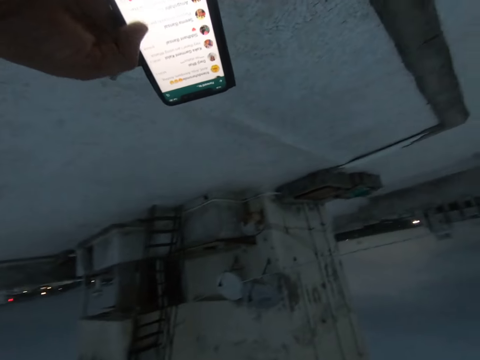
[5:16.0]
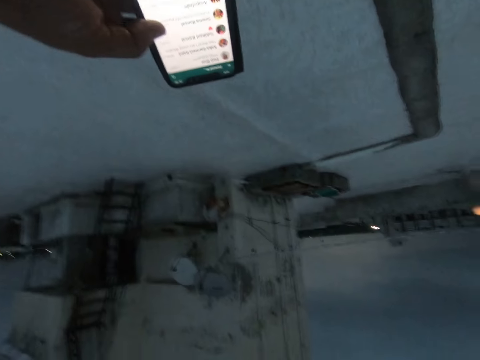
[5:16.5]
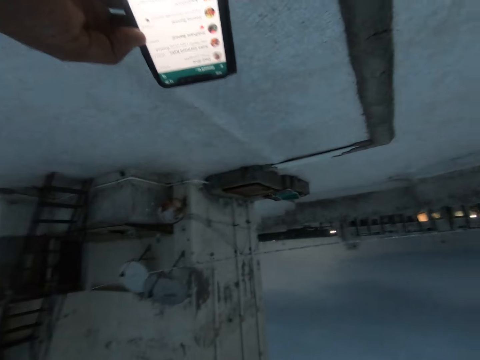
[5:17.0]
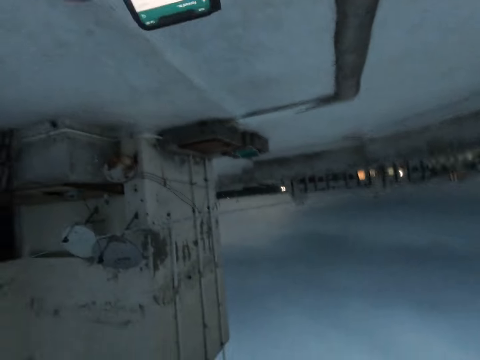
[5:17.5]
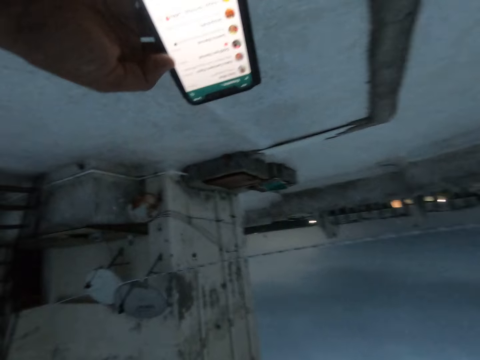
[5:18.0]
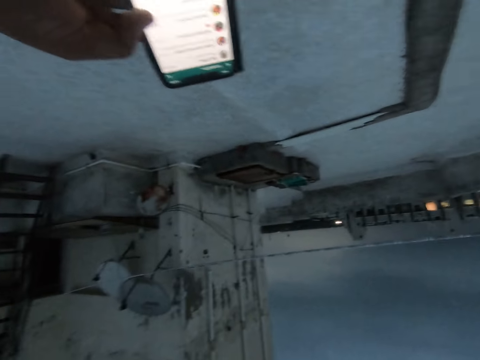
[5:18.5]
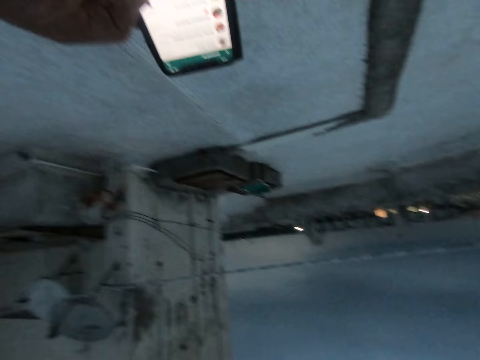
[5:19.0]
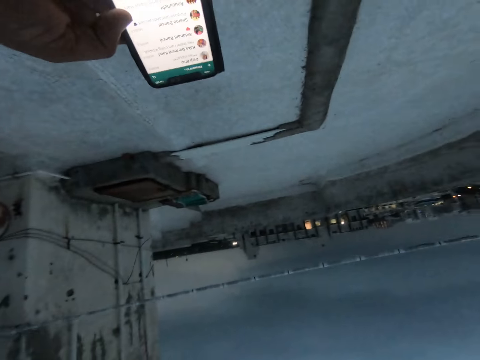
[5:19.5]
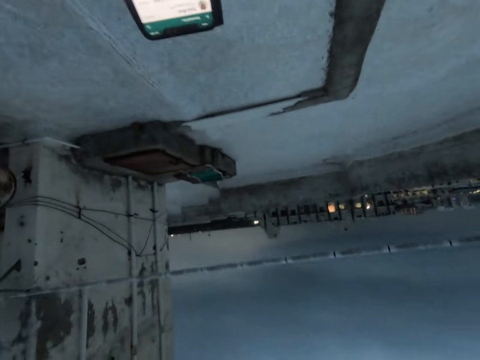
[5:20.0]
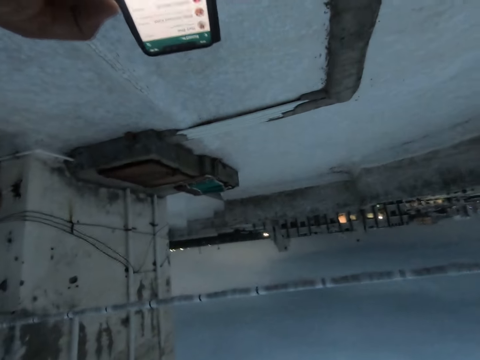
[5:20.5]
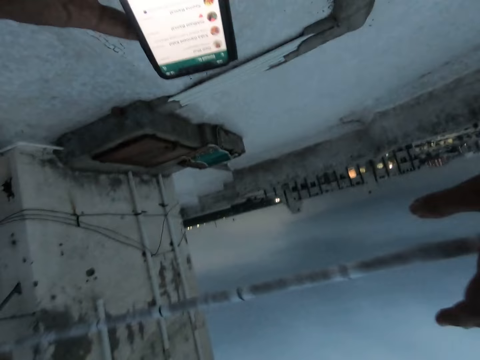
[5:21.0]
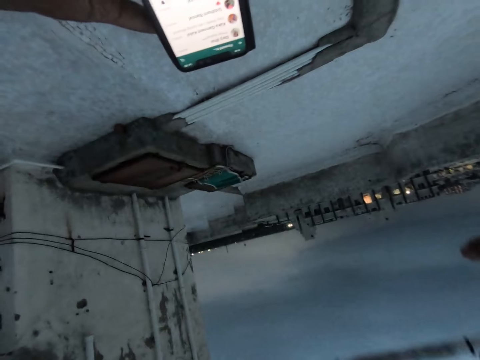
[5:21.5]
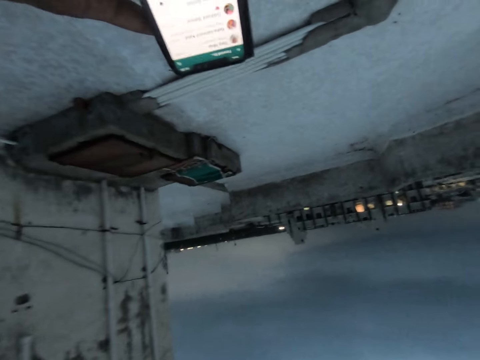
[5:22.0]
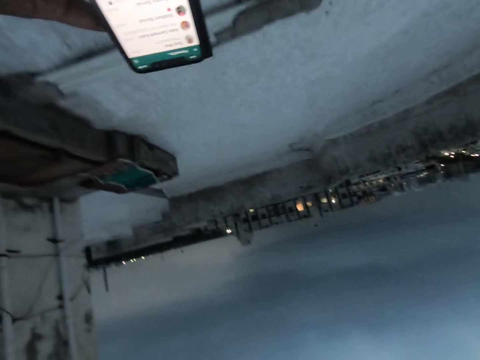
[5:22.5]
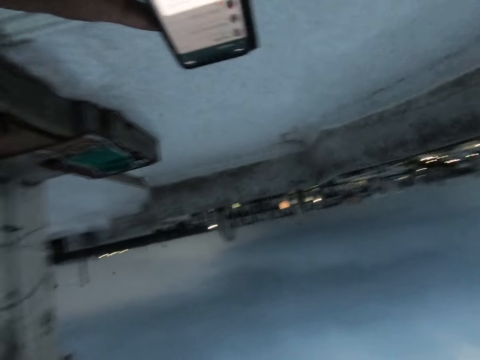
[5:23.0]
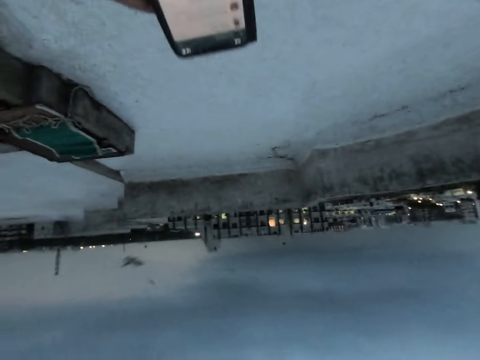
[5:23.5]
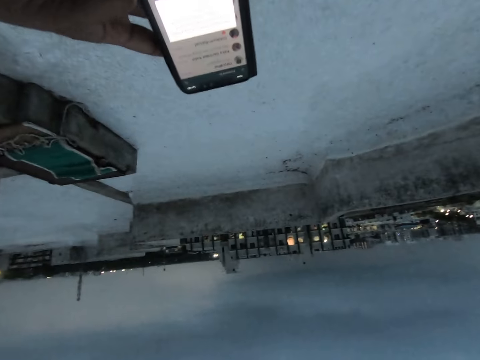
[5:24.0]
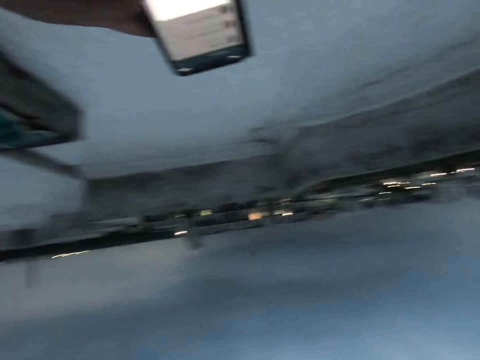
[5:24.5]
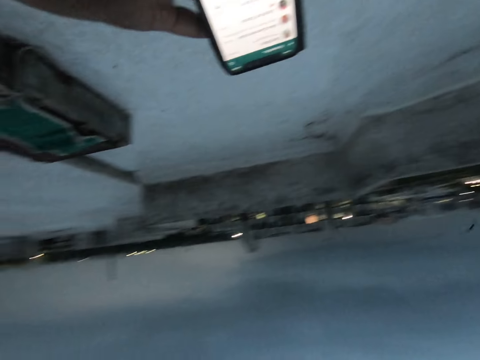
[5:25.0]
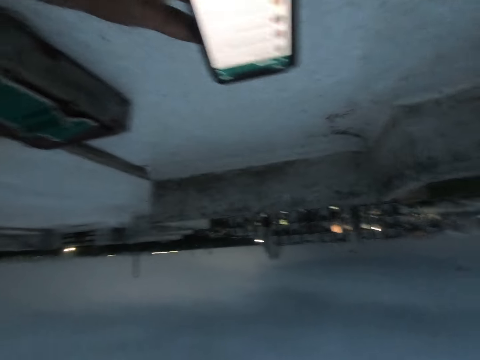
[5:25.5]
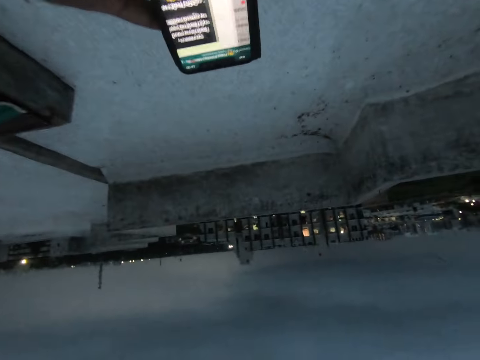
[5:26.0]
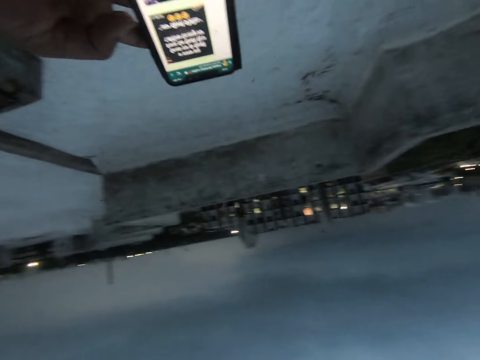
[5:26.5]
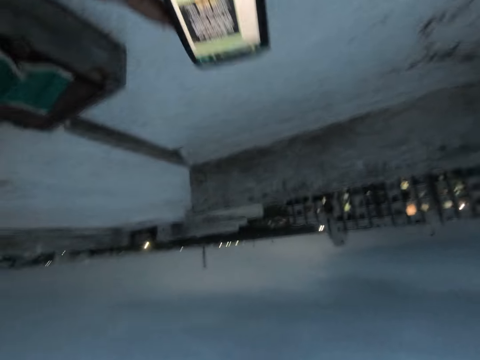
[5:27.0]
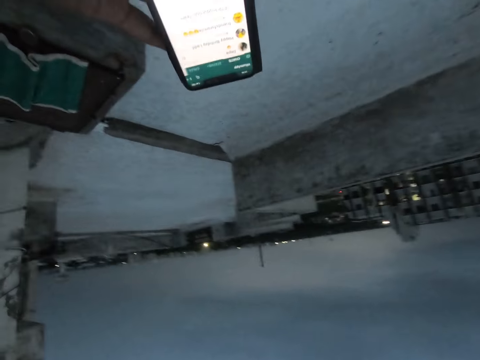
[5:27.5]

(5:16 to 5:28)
The camera wearer walks towards a barrier. He moves a string with his right hand. He moves the barrier. He uses a phone.

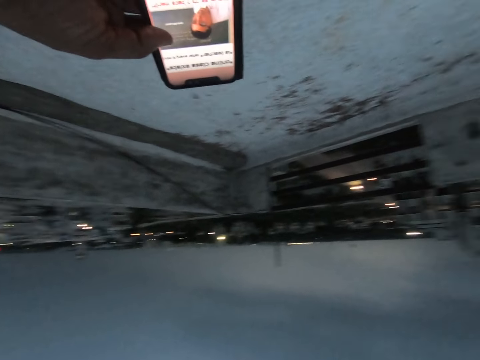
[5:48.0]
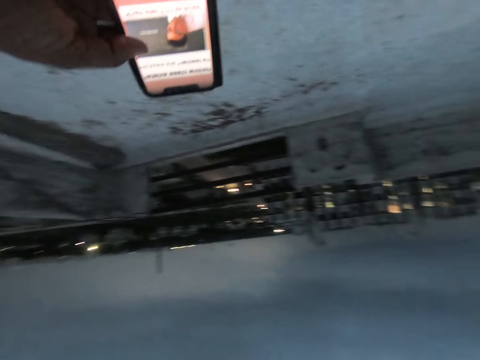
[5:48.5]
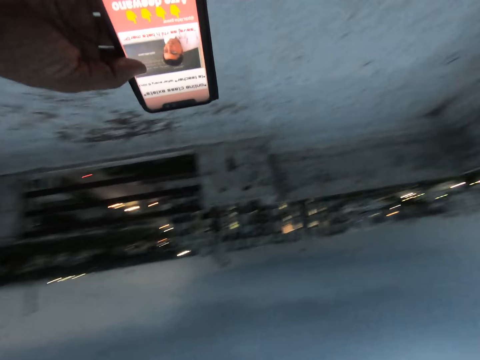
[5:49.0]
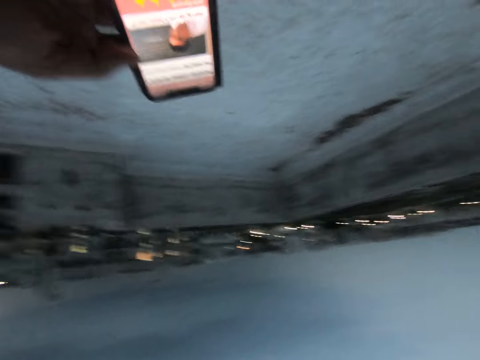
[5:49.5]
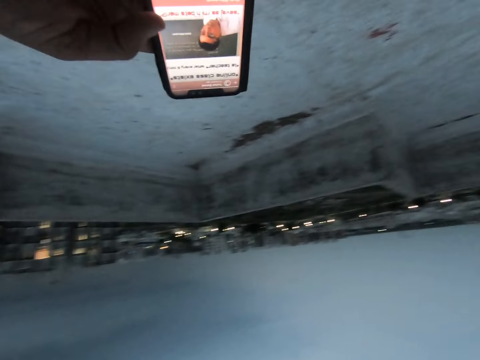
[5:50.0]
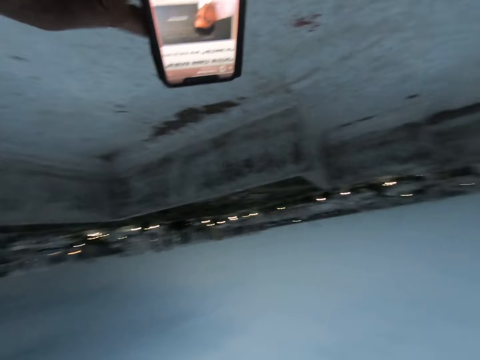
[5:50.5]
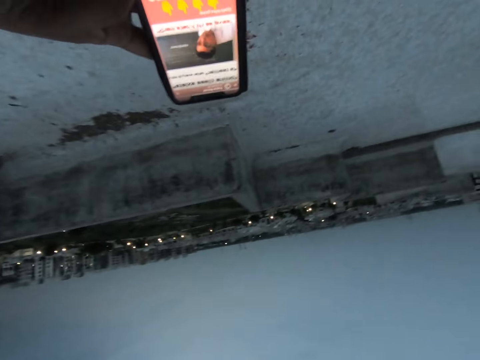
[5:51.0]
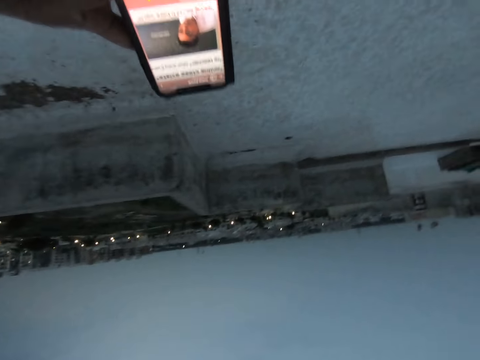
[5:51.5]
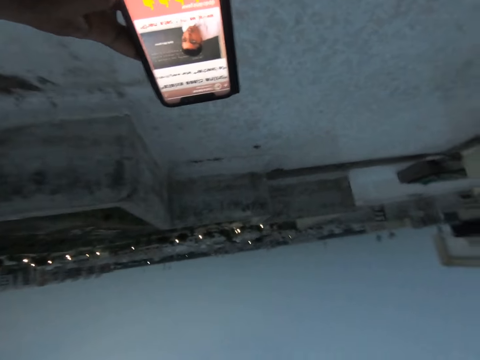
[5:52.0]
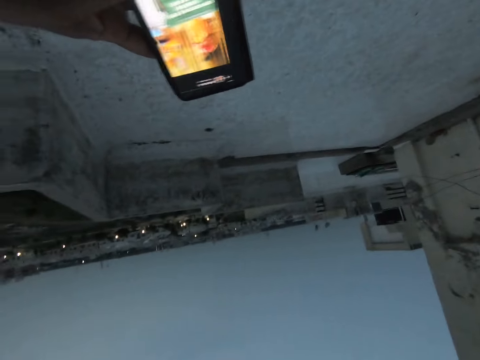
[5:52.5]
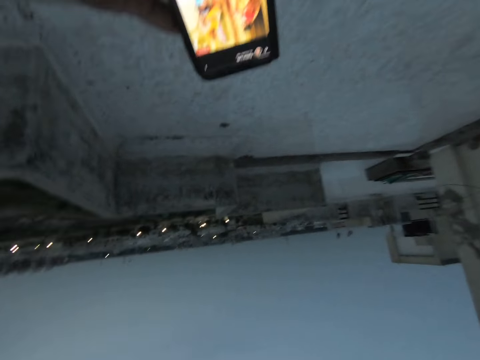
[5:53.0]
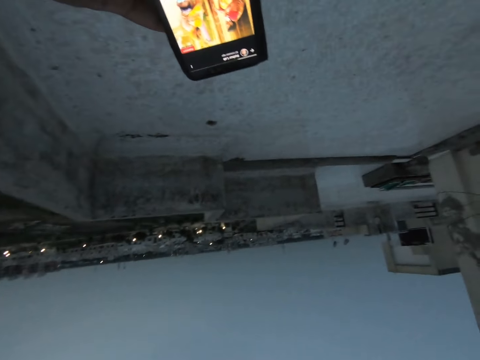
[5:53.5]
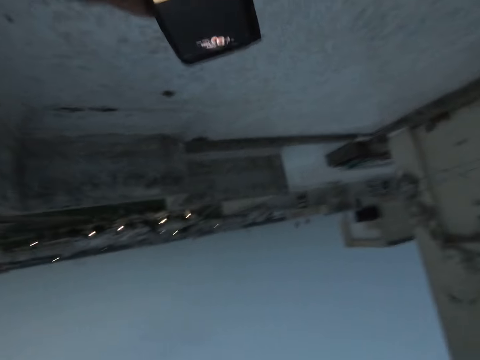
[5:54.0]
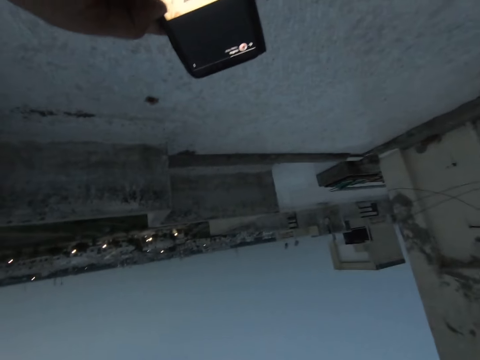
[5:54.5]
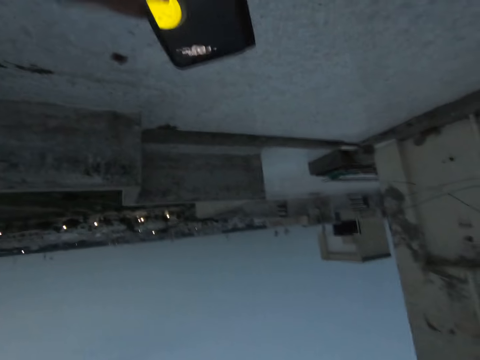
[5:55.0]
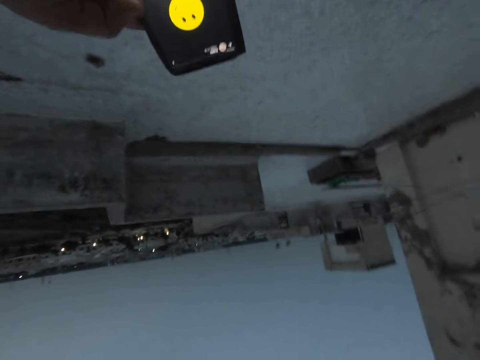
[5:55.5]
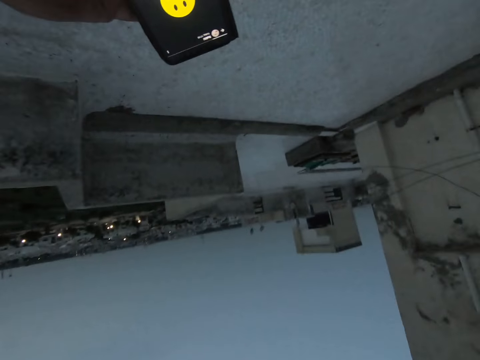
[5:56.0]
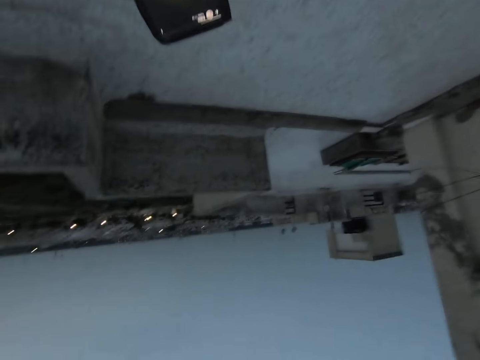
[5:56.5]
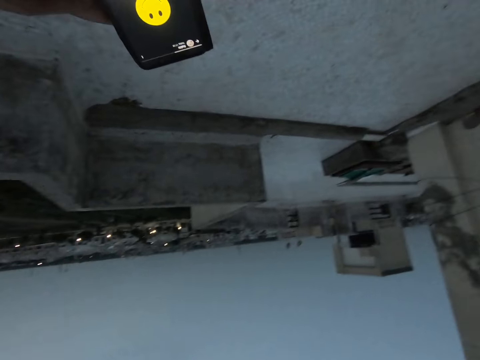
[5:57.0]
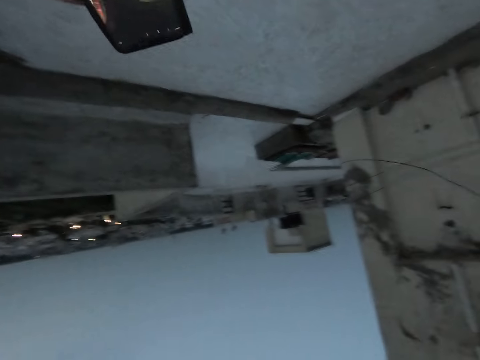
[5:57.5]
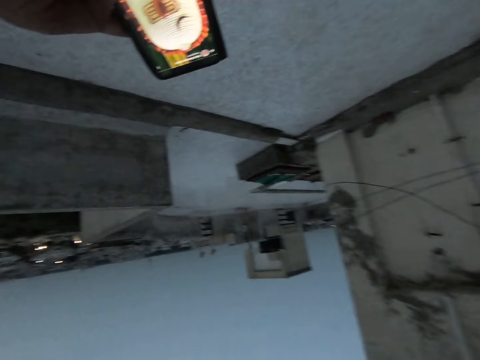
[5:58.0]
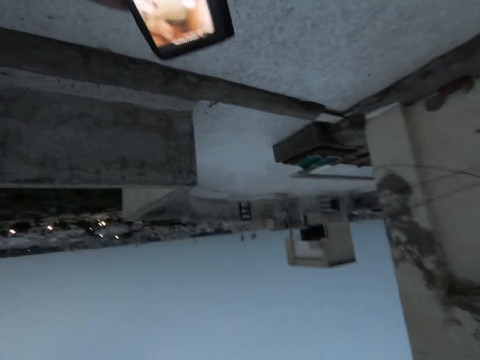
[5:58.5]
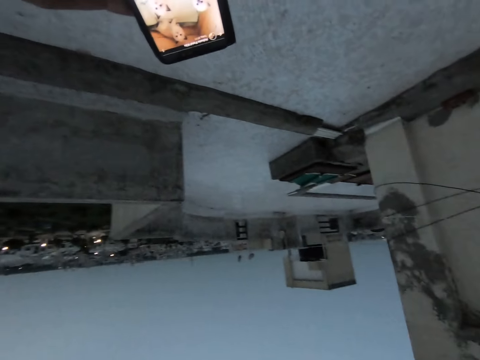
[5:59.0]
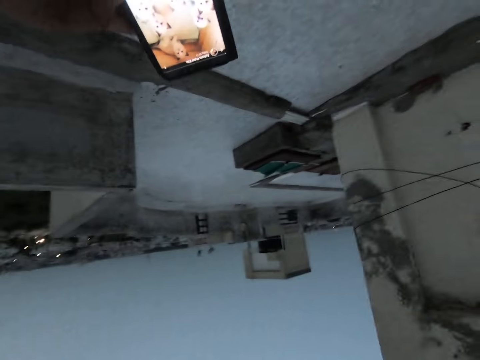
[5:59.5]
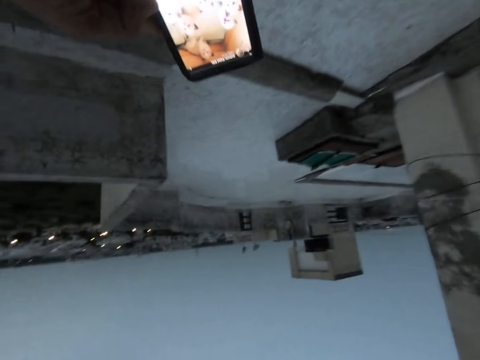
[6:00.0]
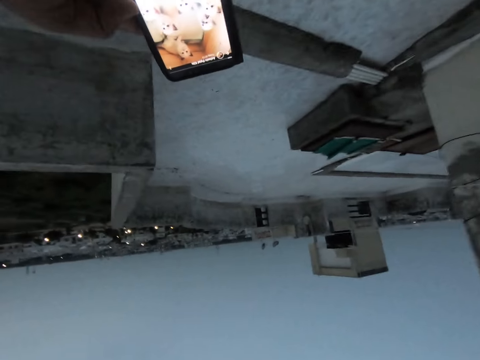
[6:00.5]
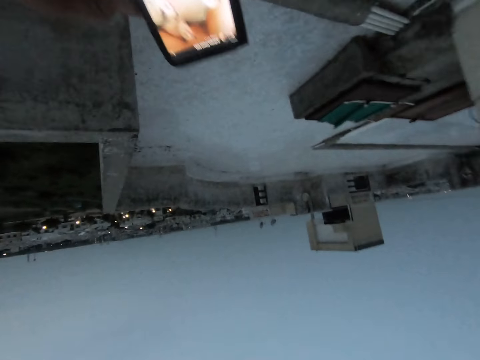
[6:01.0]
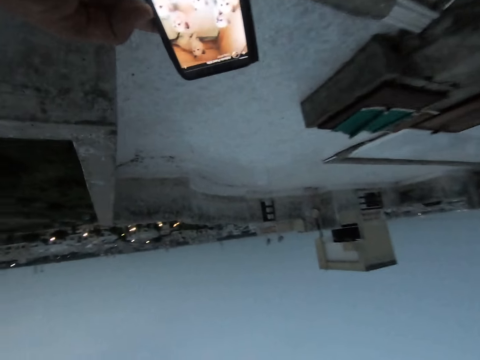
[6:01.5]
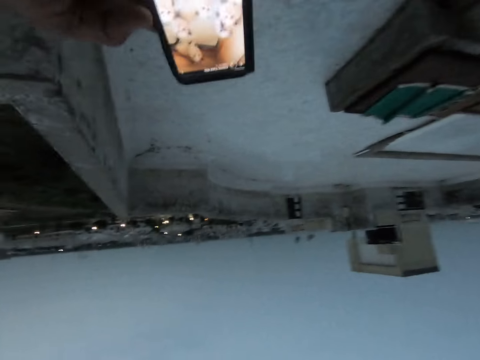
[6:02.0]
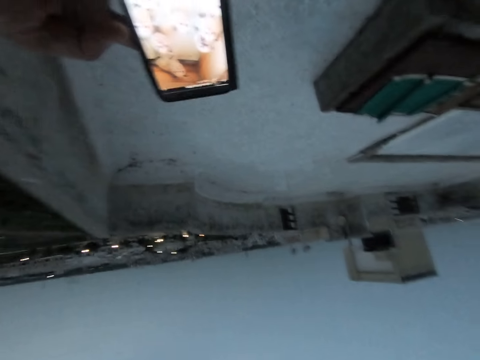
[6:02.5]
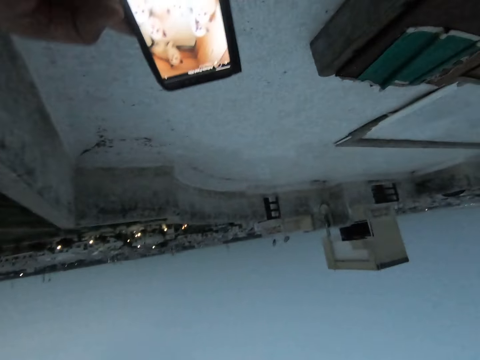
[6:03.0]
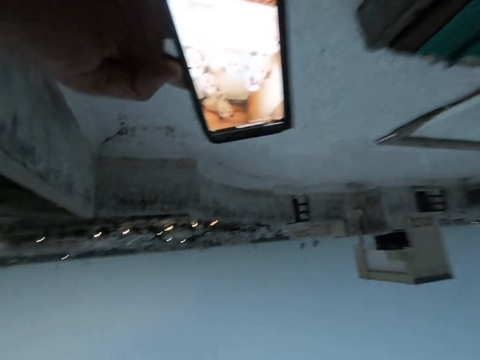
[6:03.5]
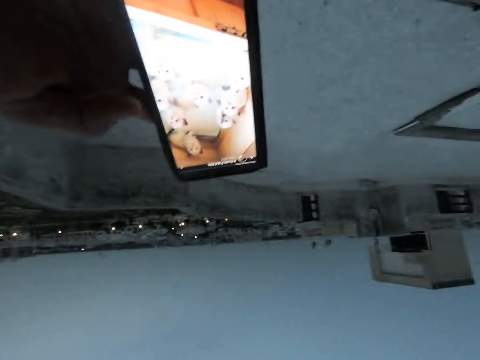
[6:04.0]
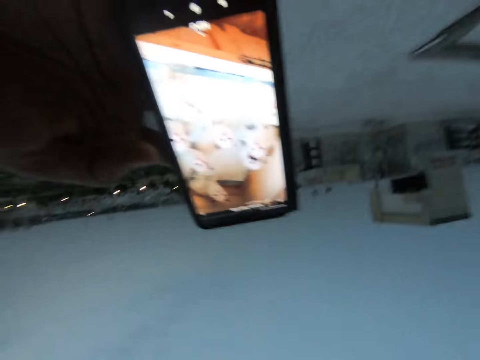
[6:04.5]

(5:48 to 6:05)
The camera wearer walks outside. They use a phone.
